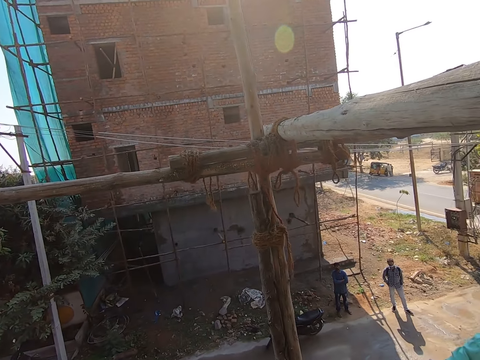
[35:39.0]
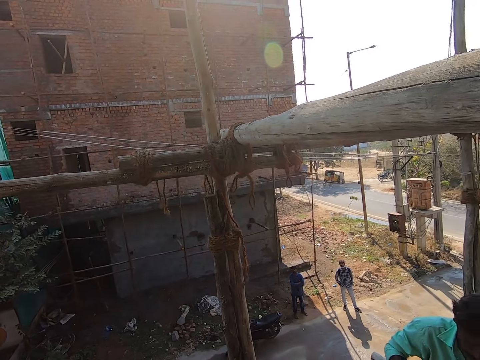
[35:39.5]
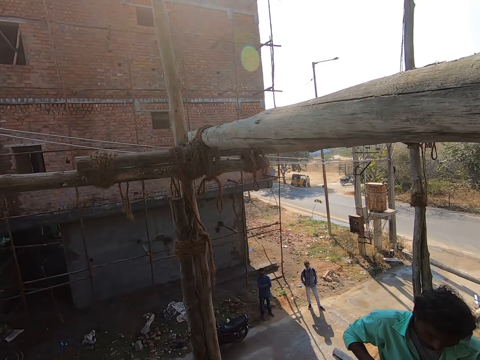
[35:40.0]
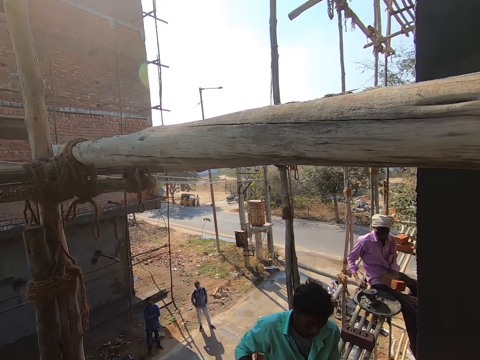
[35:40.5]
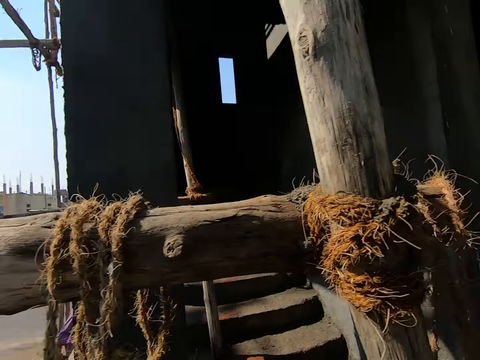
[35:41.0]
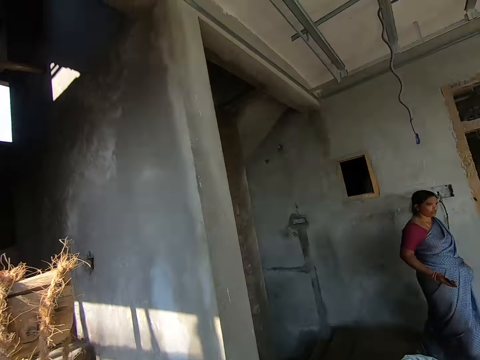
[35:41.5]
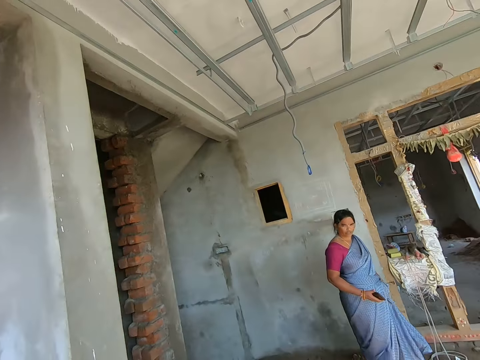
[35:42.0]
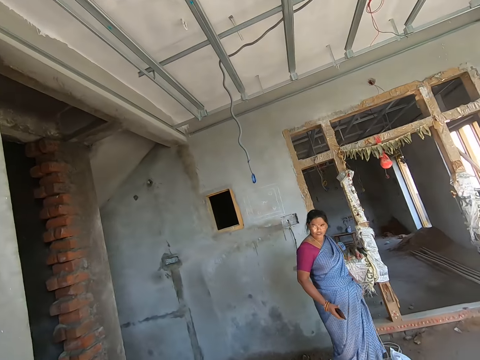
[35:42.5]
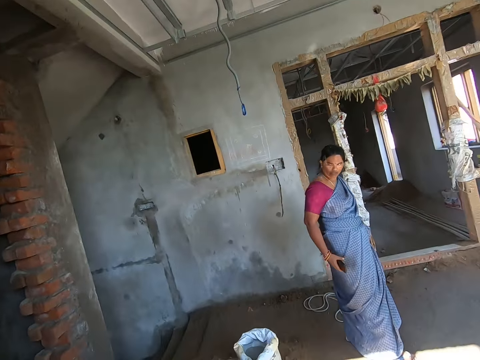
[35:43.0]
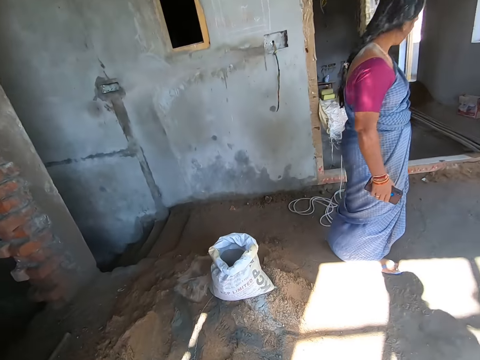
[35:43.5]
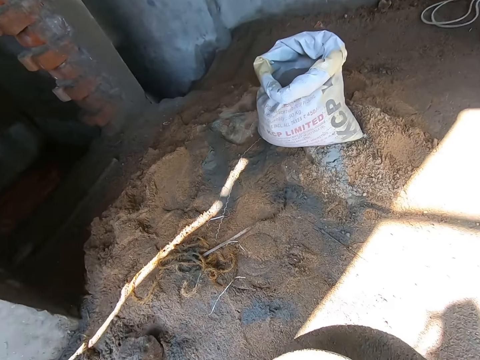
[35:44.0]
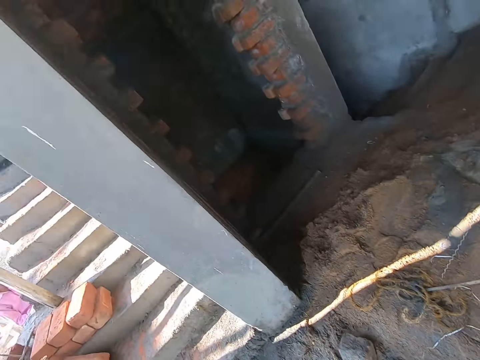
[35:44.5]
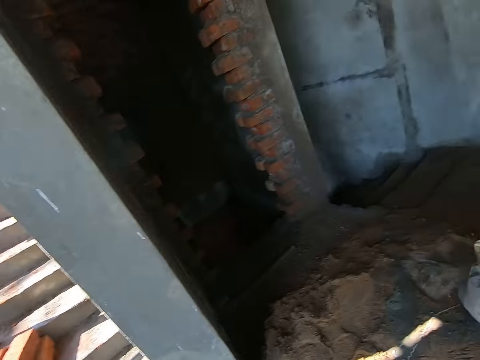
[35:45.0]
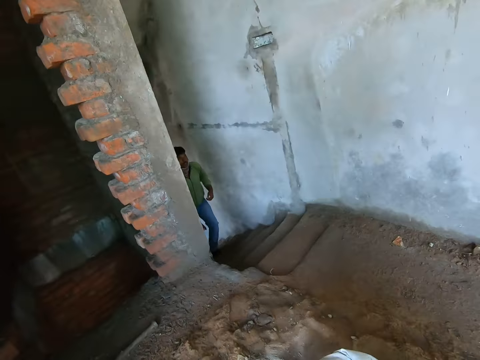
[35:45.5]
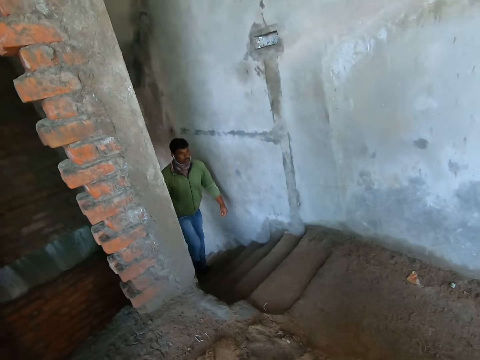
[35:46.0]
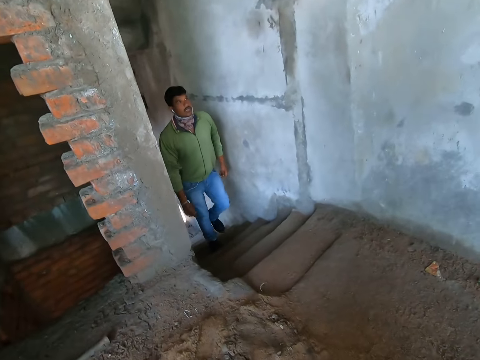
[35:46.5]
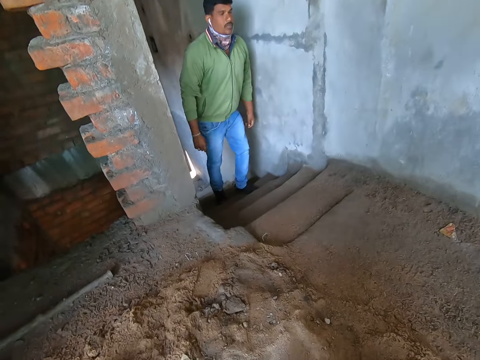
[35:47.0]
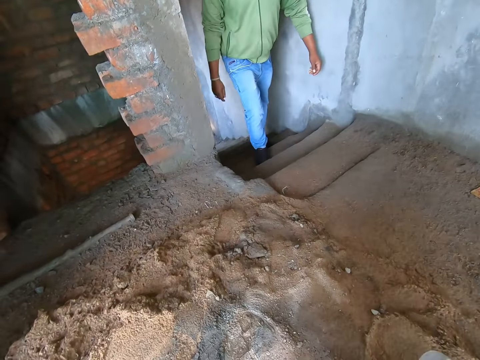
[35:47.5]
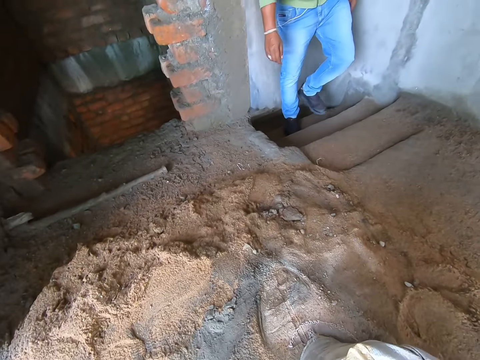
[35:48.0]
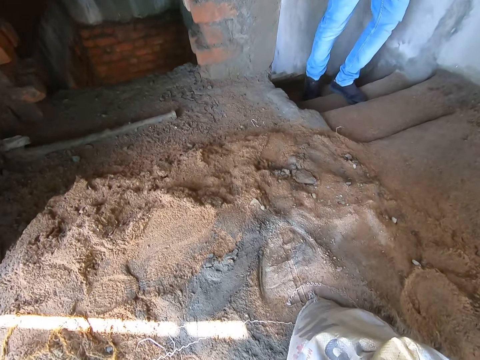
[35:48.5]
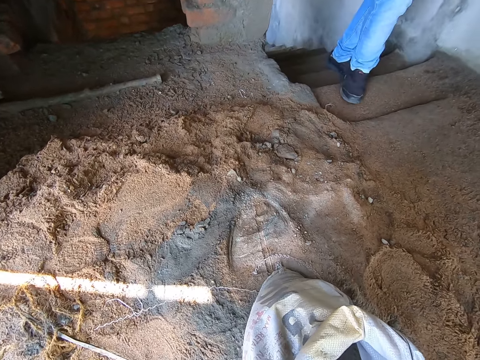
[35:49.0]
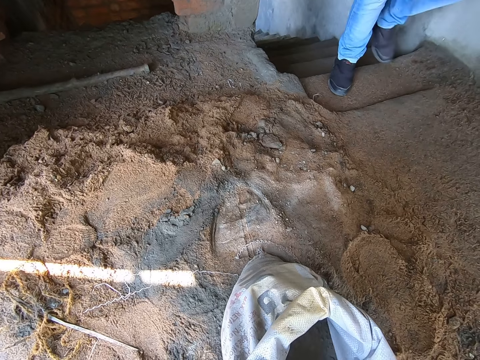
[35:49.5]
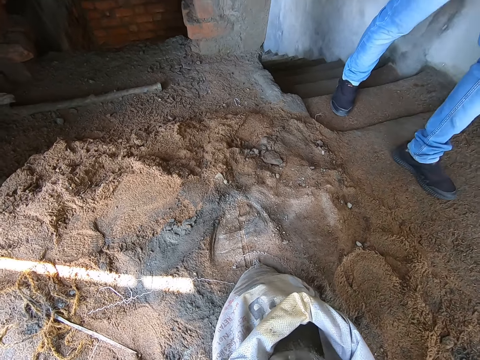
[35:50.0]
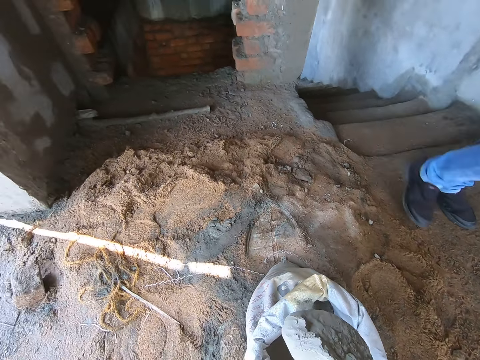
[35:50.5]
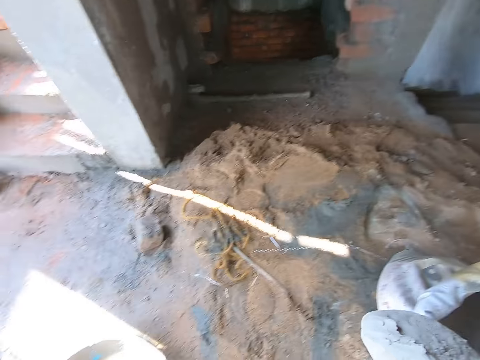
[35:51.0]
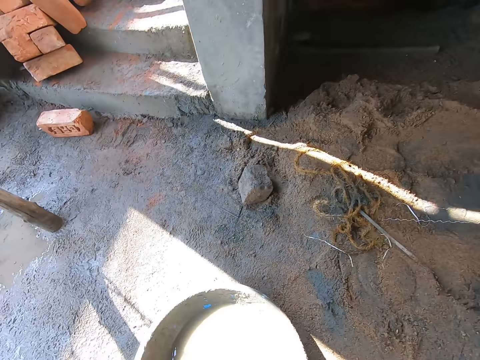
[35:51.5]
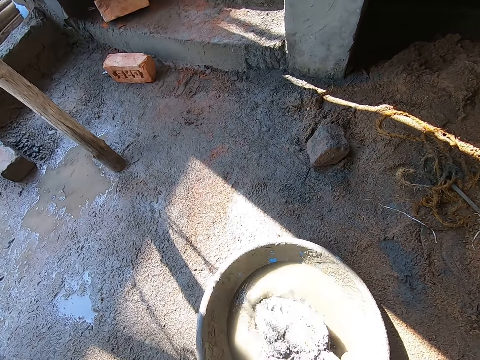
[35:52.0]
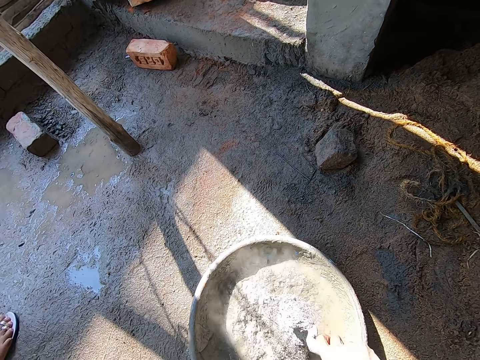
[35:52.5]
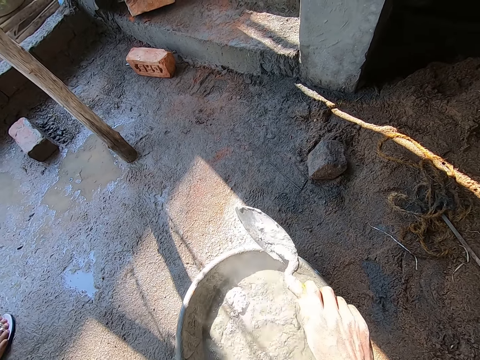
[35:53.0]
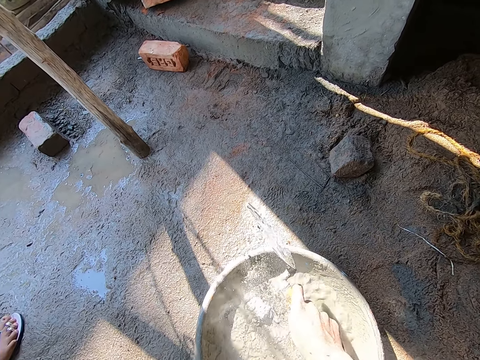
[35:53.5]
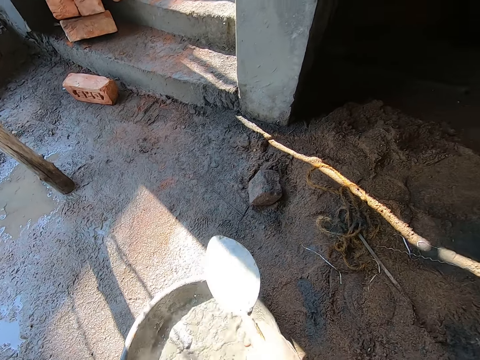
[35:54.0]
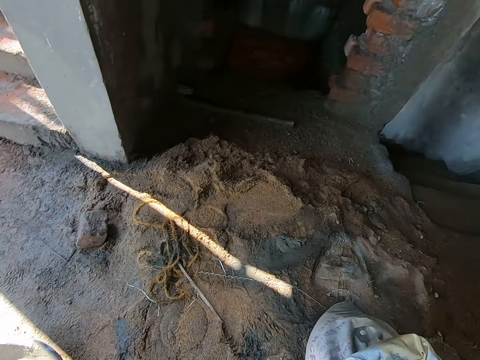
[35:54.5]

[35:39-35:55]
The camera wearer scoops cement from the cement bag on the ground with the brick trowel in his right hand. He pours the cement in the brick trowel in his right hand into the cement mixing tray or basin on the ground. He hits the trowel on the basin.

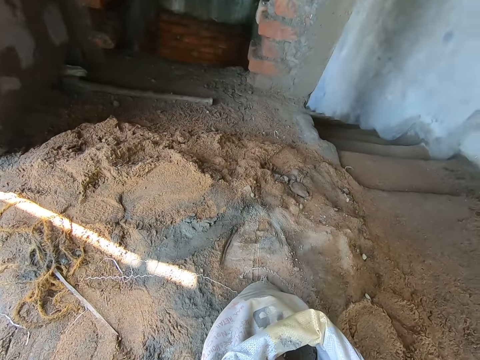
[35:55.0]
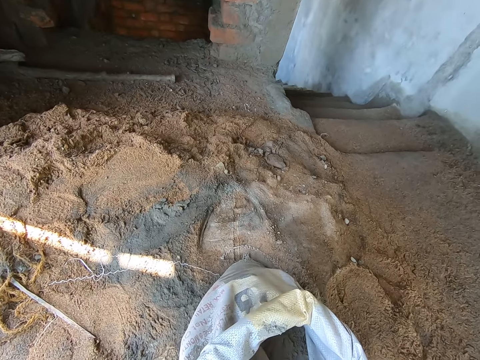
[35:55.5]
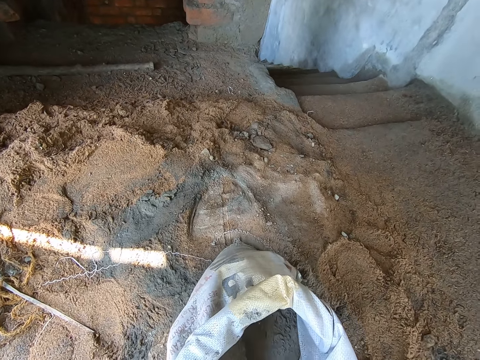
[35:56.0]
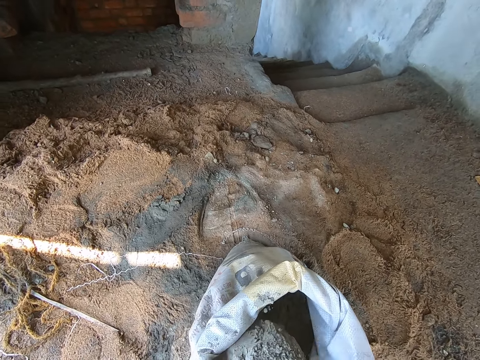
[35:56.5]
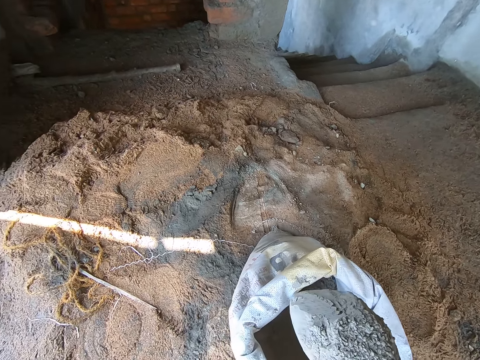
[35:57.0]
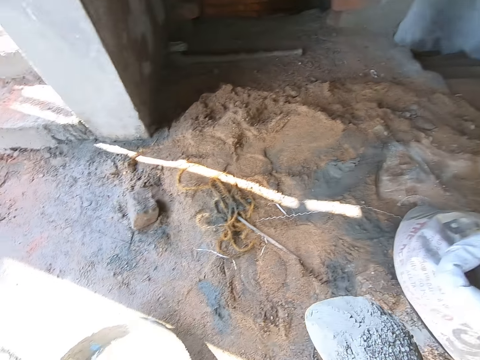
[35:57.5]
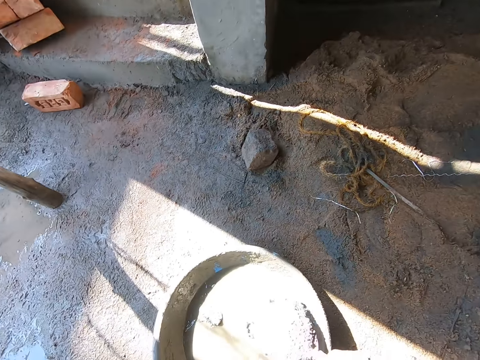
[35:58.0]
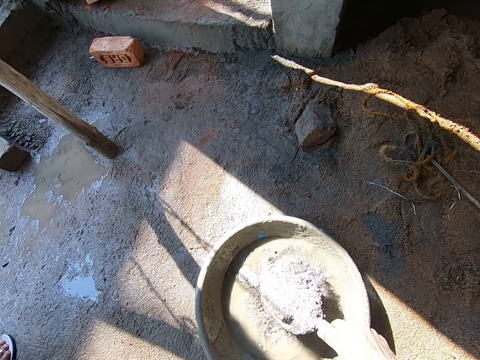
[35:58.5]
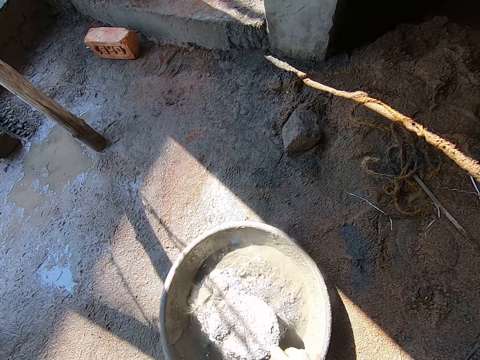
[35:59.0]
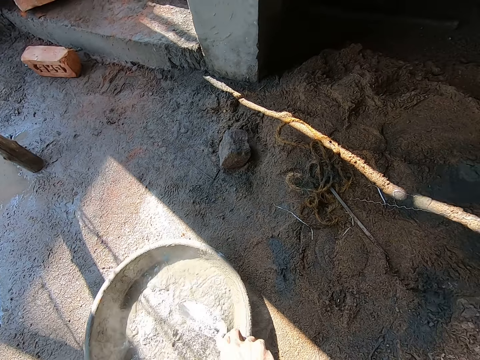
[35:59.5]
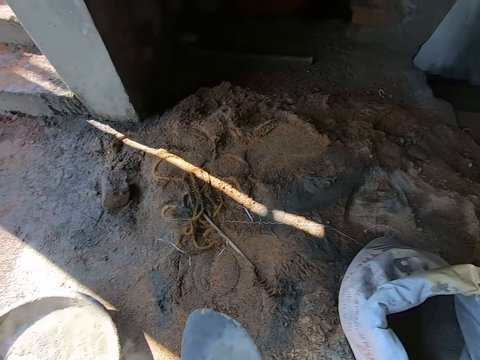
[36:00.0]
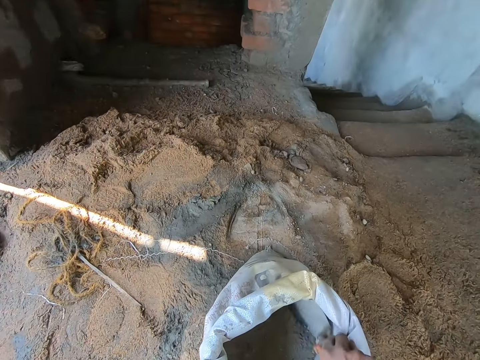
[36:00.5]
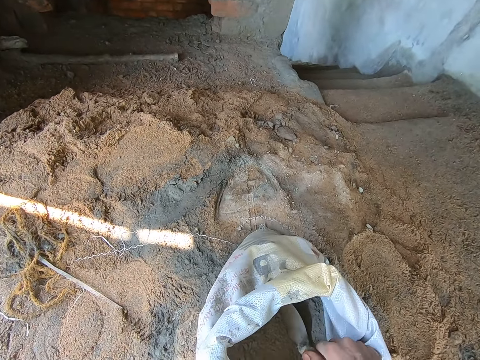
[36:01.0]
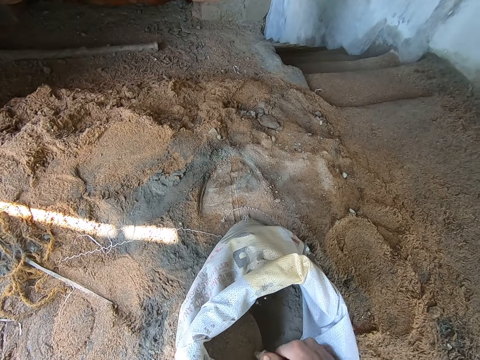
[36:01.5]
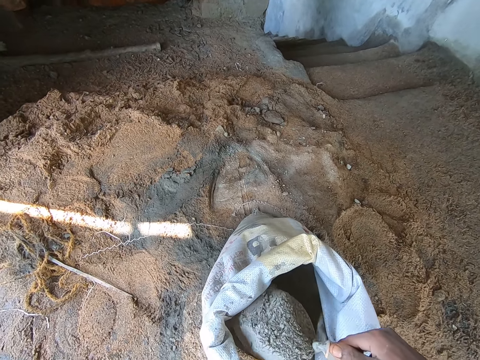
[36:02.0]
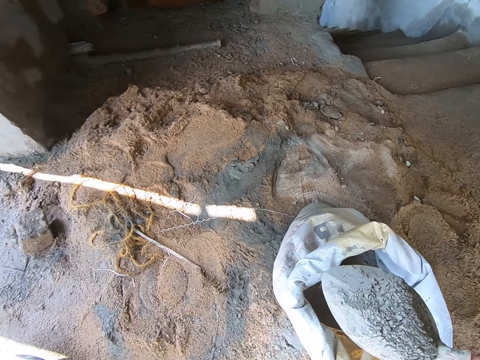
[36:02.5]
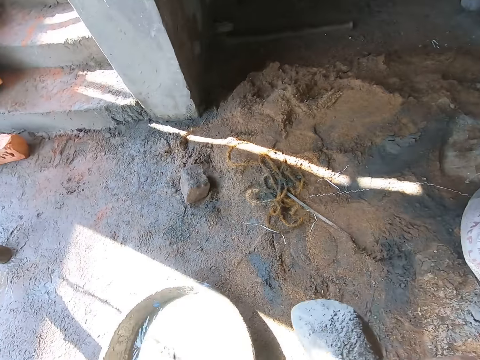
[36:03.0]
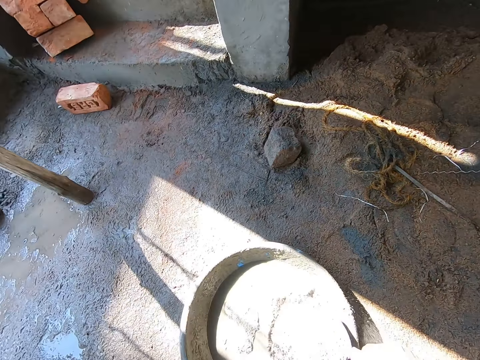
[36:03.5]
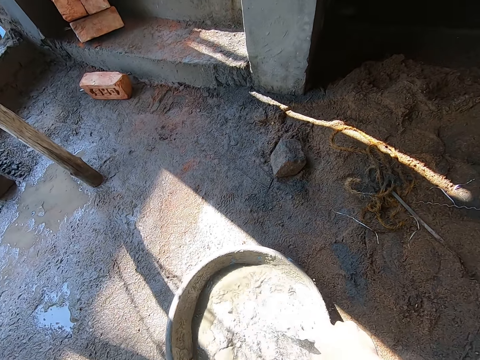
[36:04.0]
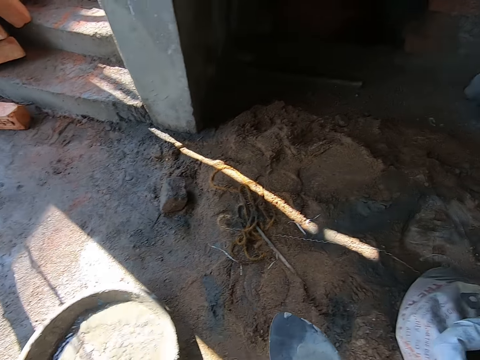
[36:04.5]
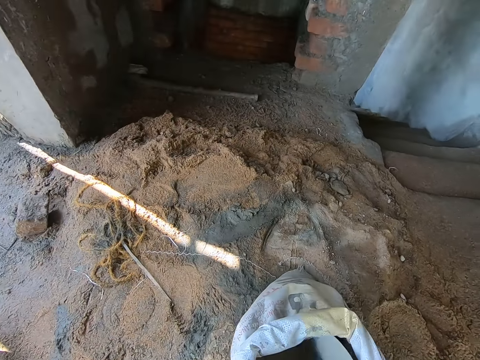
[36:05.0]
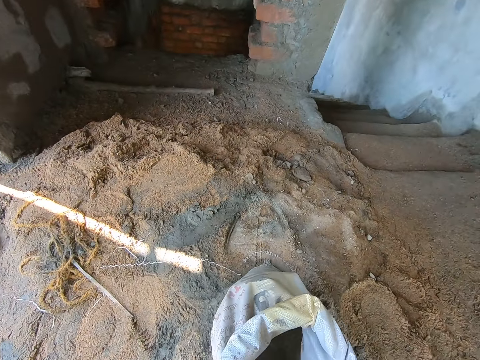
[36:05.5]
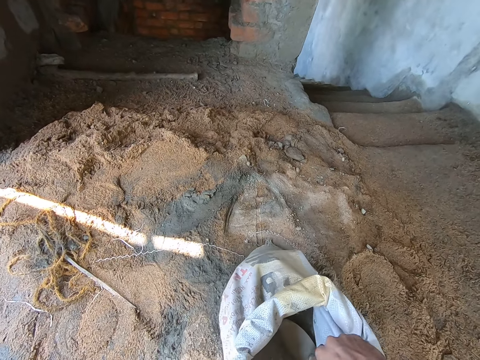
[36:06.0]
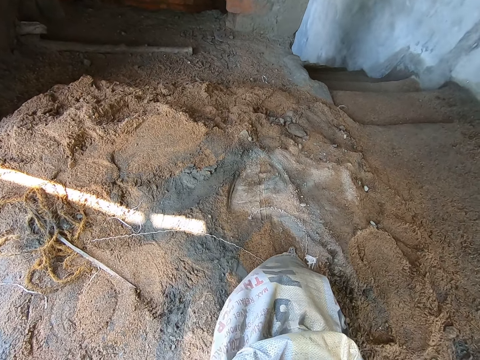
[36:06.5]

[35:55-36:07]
The camera wearer scoops cement from the cement bag on the ground with the brick trowel in his right hand. He converses with a group of people. He pours the cement in the brick trowel in his right hand into the cement mixing tray on the ground. He scoops cement from the cement bag on the ground with the brick trowel in his right hand. He pours the cement in the brick trowel in his right hand into the cement mixing tray on the ground.
